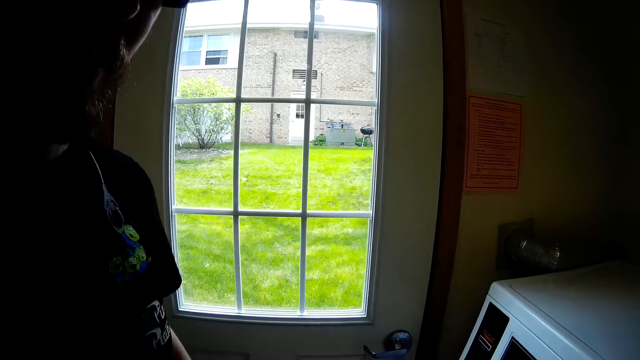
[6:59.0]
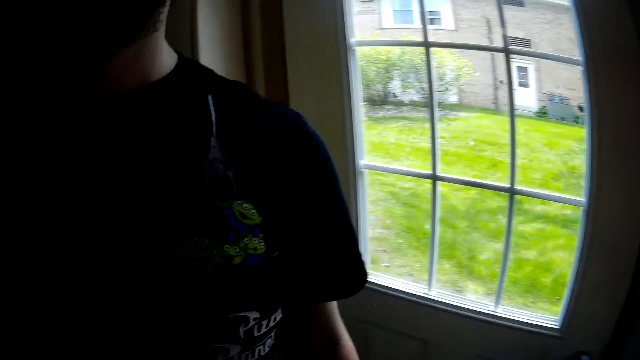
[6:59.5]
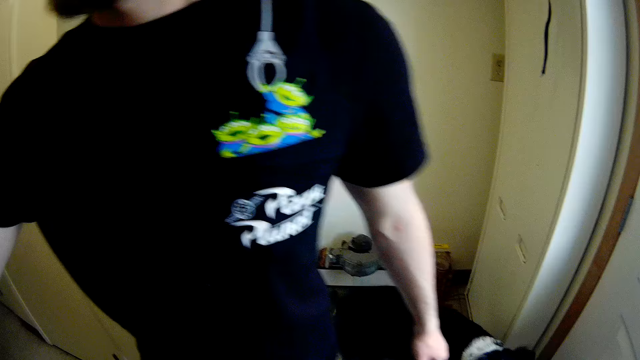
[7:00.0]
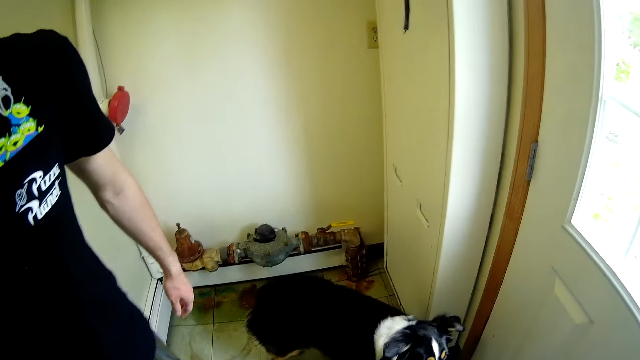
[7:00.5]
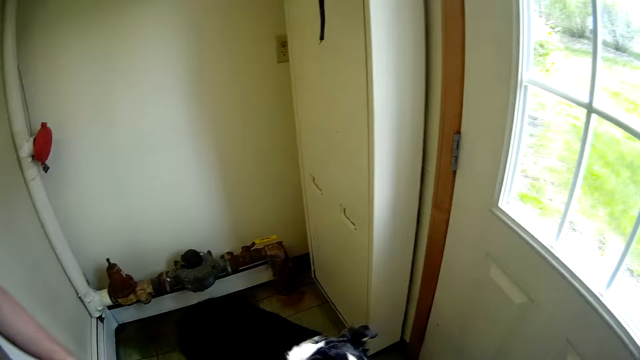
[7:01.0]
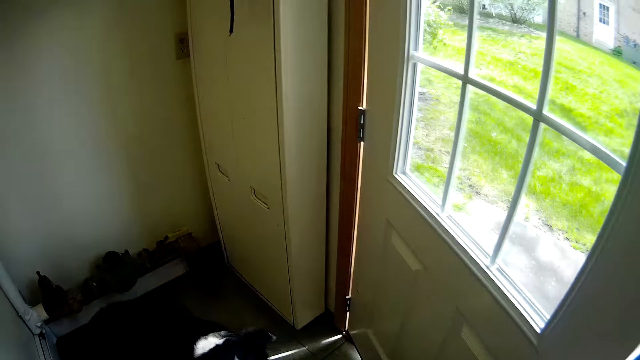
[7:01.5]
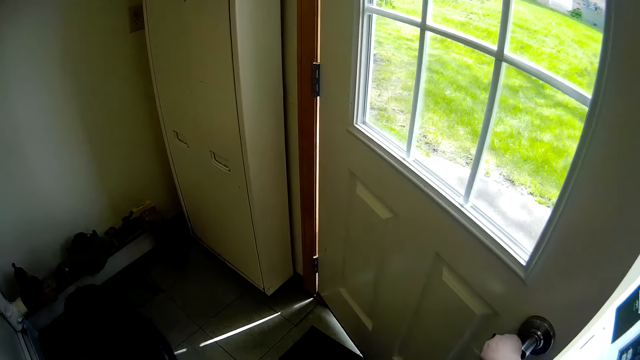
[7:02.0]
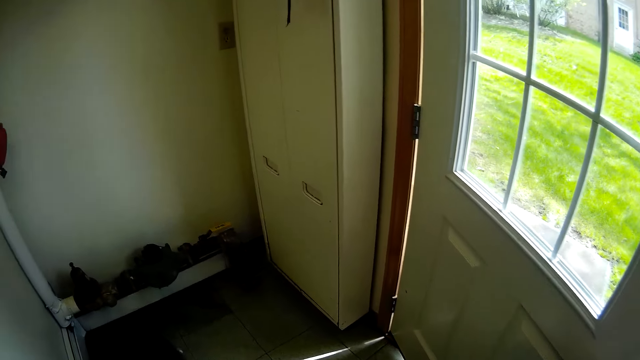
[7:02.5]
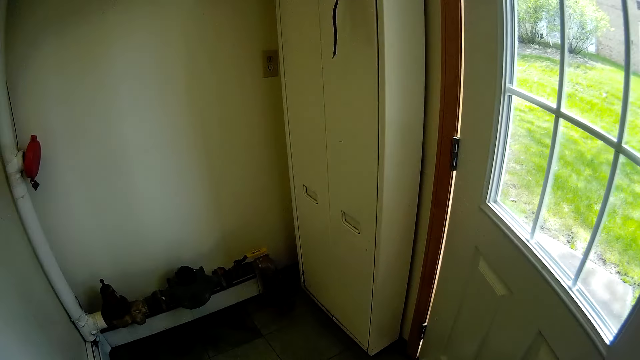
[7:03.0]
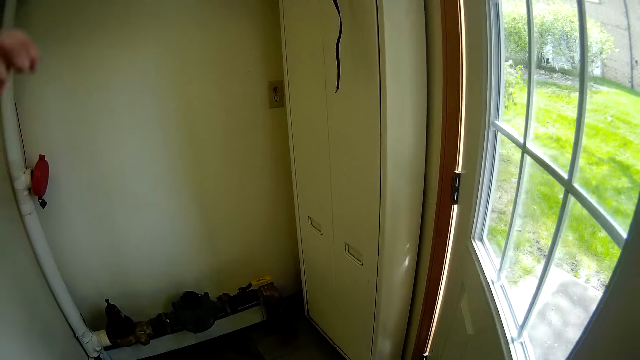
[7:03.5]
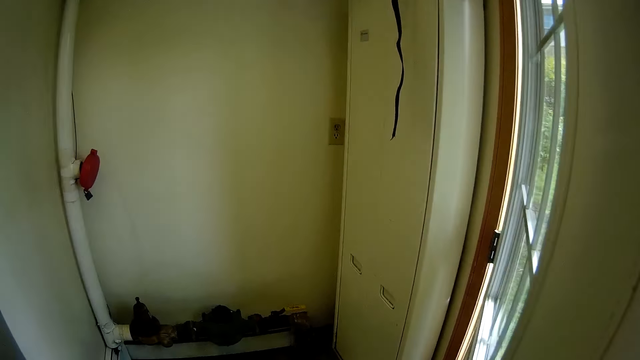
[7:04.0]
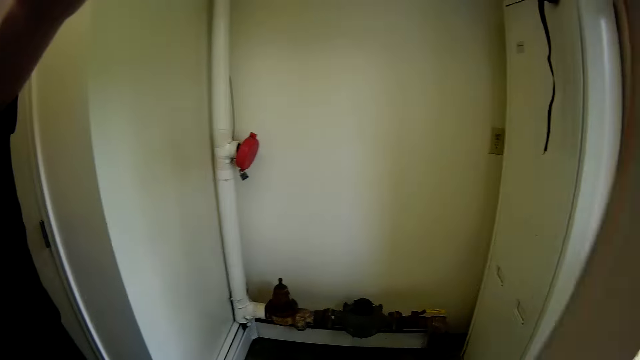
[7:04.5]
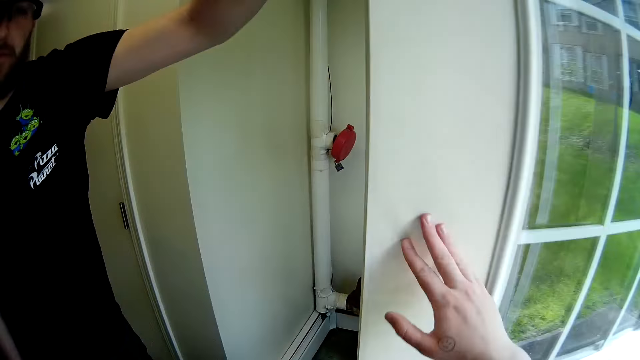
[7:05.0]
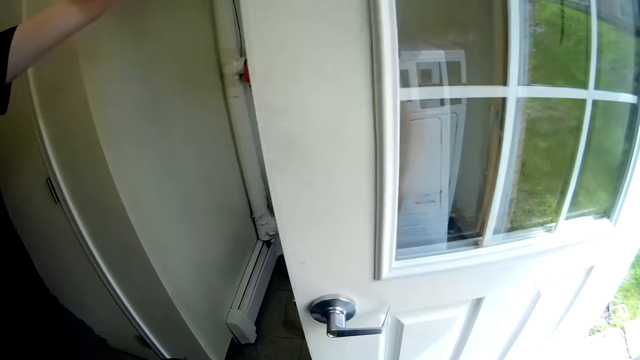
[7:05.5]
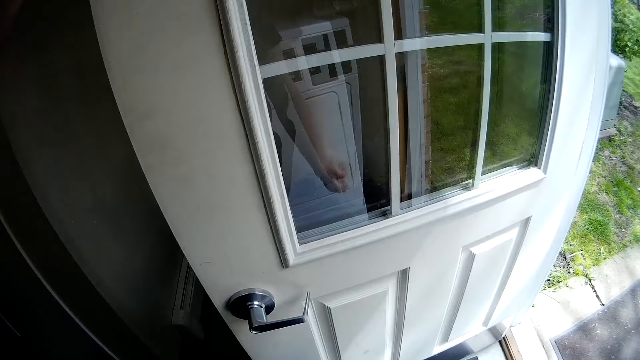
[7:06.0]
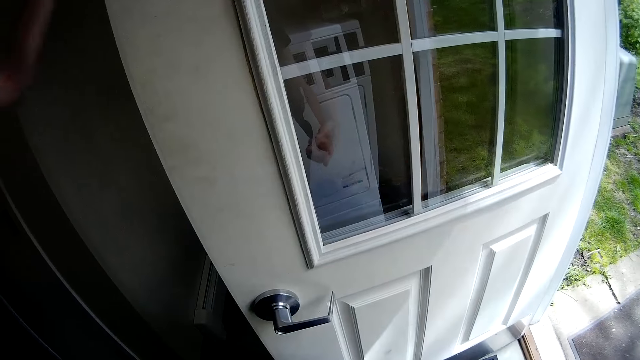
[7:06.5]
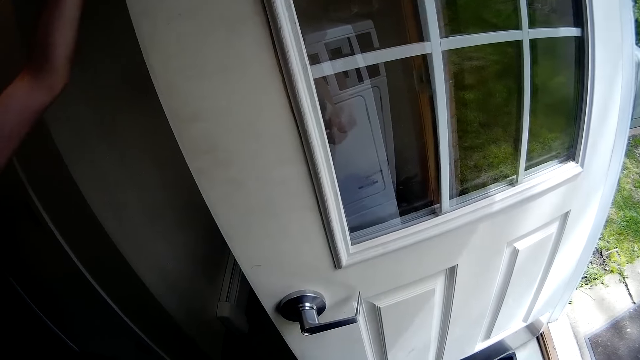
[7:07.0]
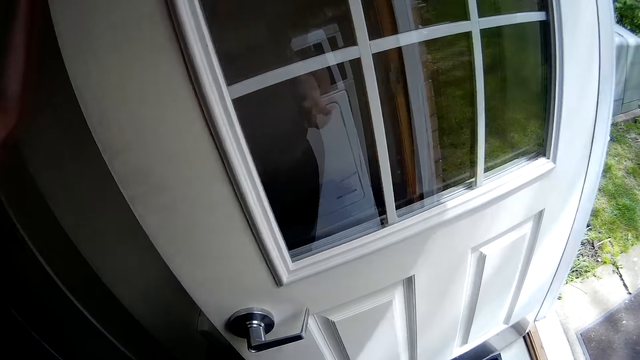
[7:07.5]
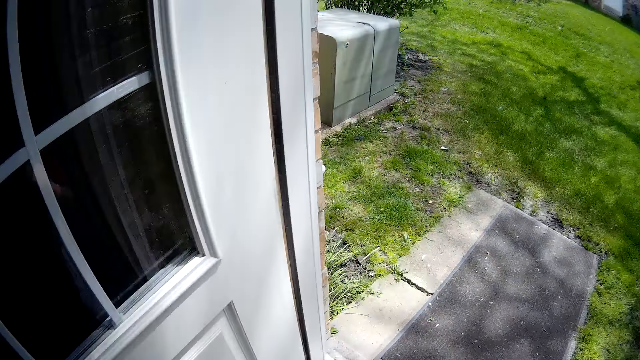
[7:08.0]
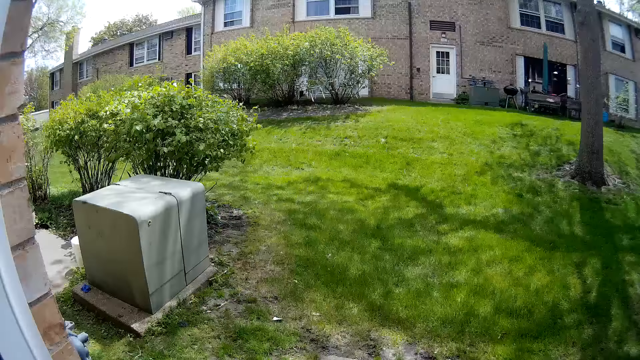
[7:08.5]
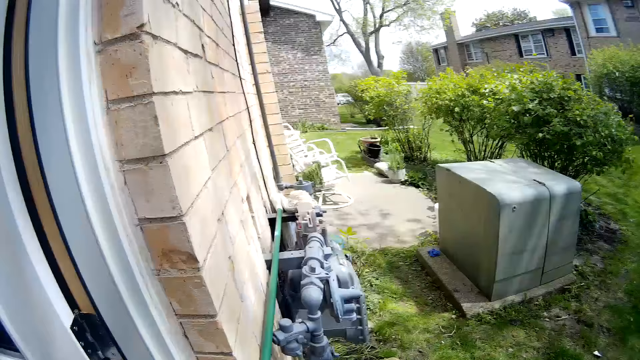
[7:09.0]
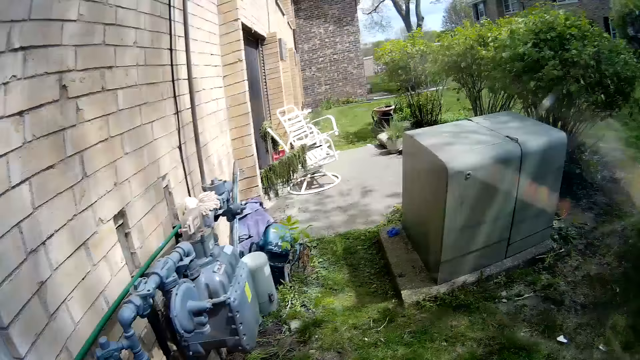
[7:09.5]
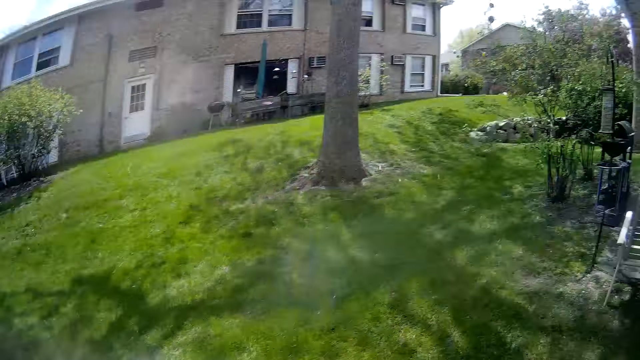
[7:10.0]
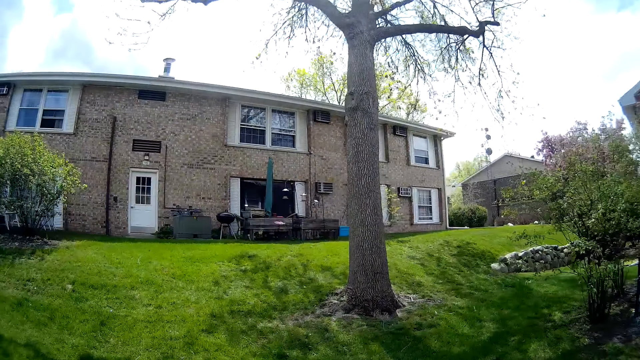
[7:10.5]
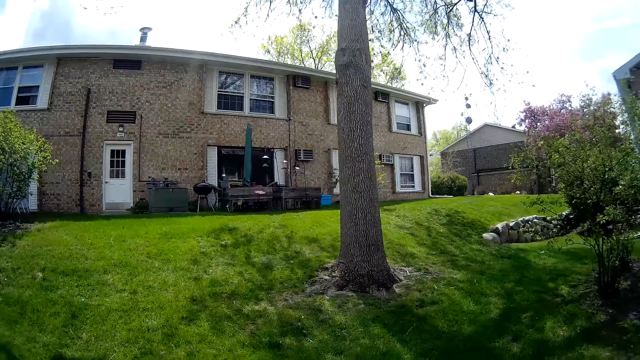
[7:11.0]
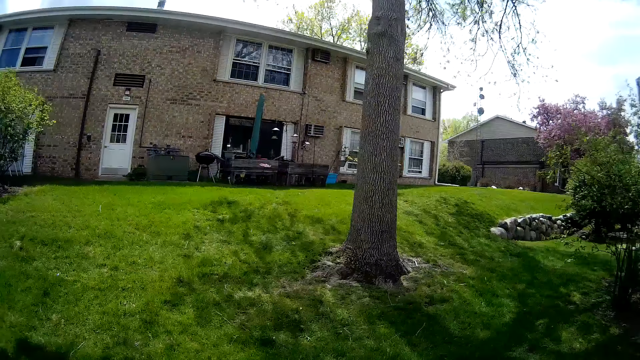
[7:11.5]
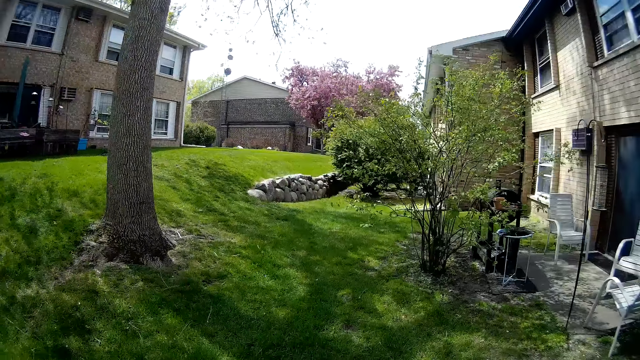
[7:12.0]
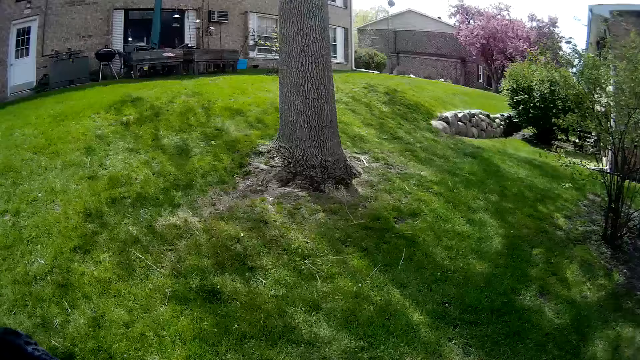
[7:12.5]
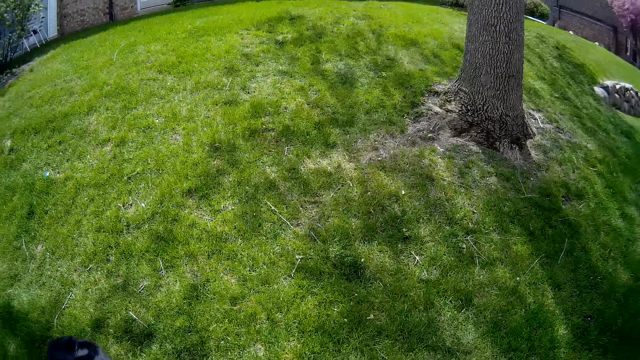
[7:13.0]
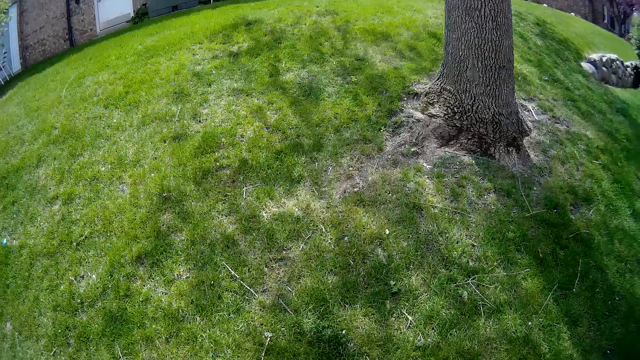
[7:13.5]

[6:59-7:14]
The man talks to the camera wearer. The camera wearer opens the door with her right hand. She talks to the man. The man holds the door. The camera wearer talks to the man. She looks around and walks out of the laundry room. She looks around and talks to the man.

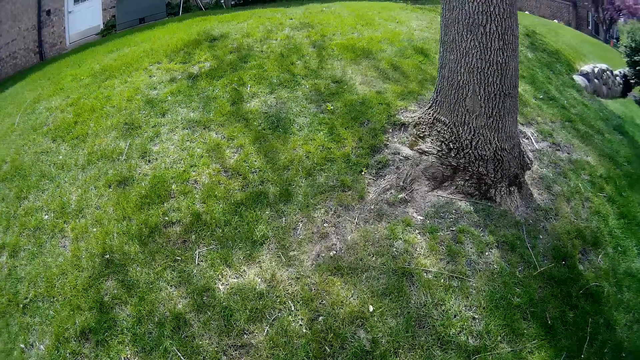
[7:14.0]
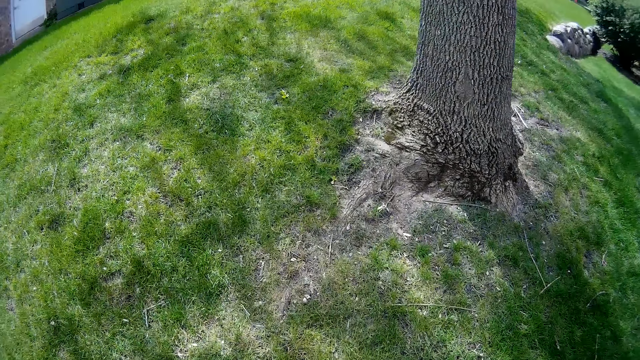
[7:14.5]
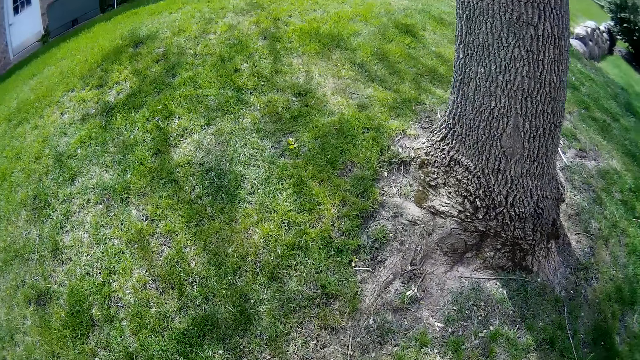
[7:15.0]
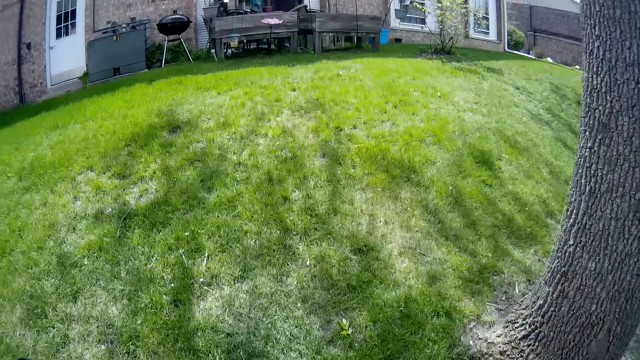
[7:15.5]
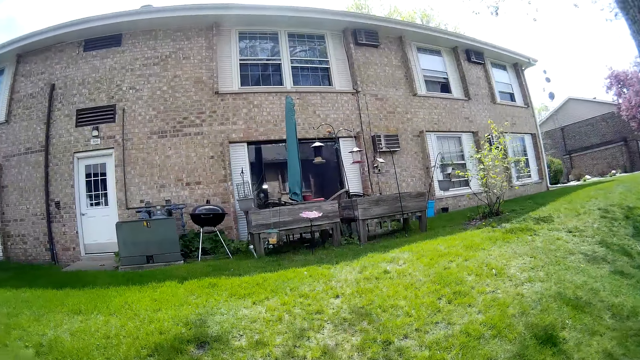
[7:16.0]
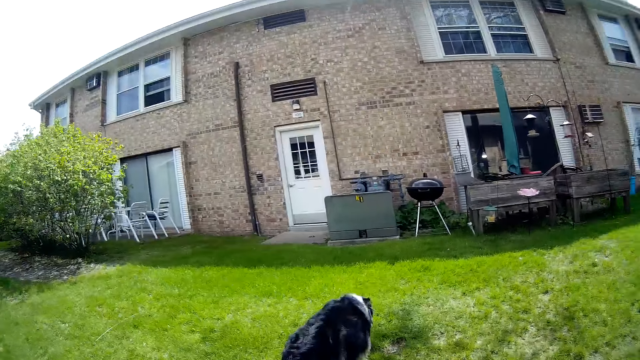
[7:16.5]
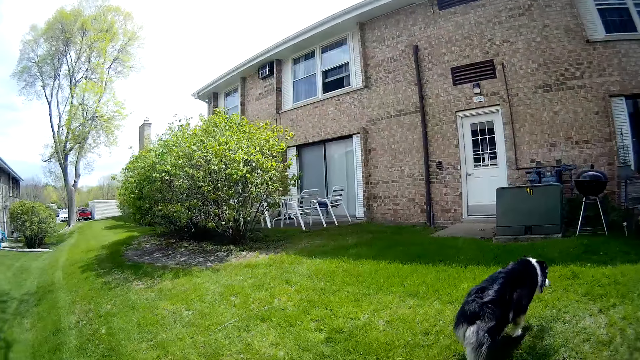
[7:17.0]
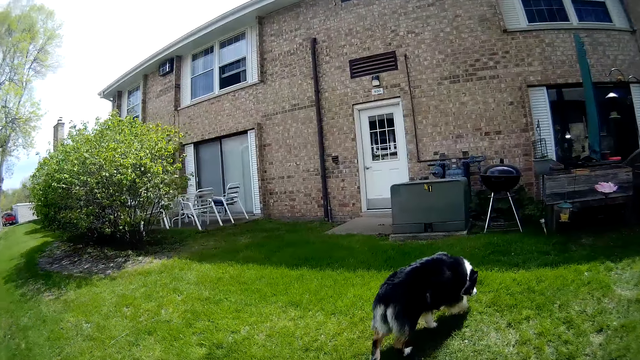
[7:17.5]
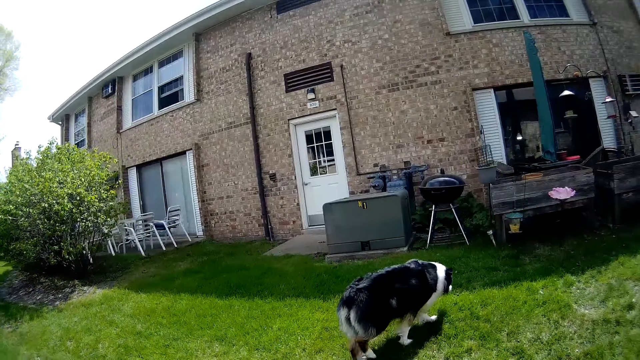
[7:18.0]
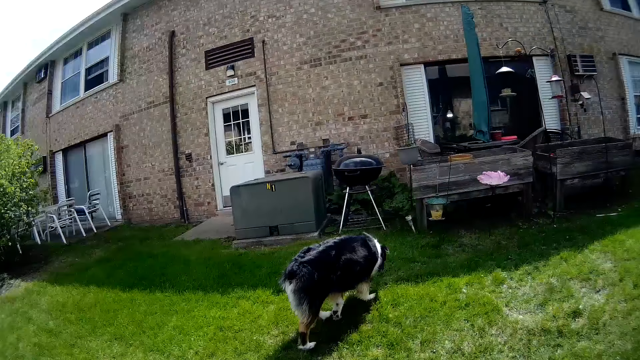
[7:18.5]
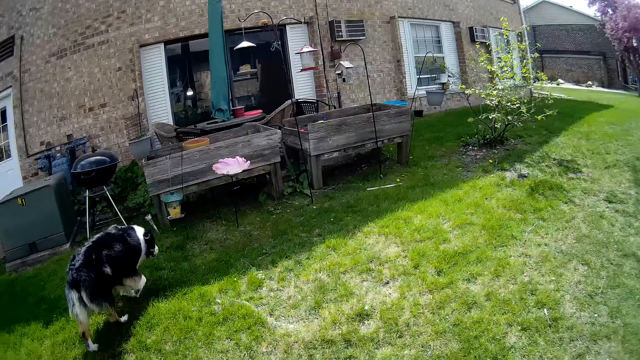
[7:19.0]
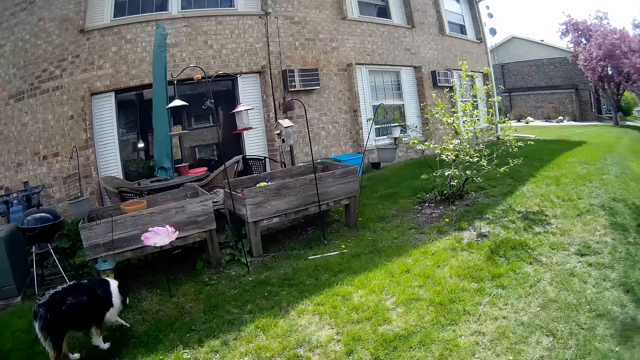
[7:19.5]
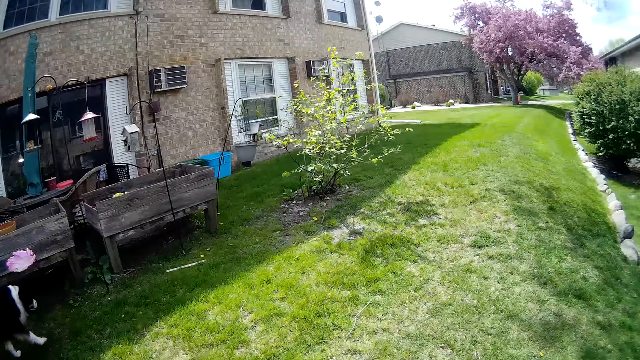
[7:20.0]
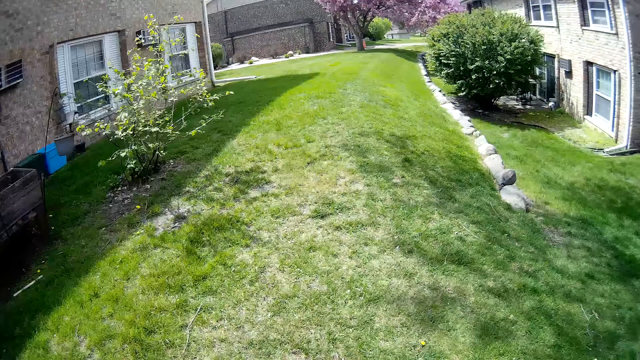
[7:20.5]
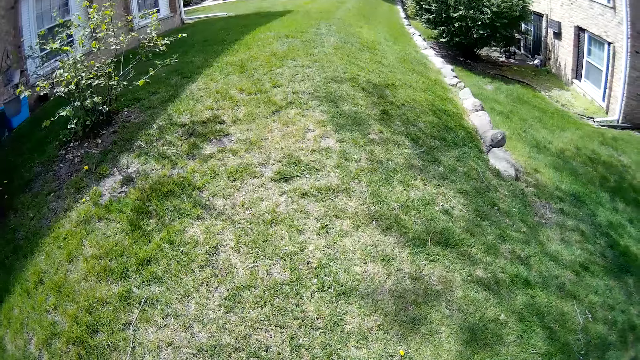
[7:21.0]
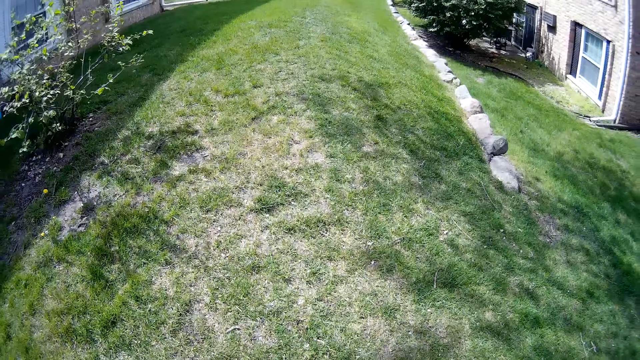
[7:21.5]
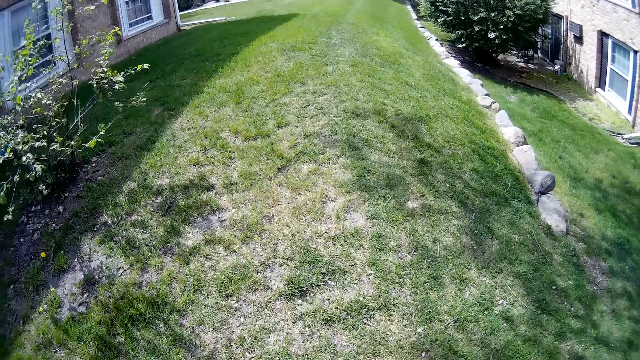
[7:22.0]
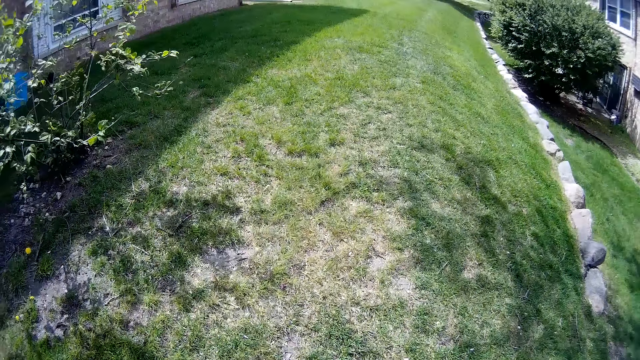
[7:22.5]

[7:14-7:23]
The camera wearer converses with a man. They walk. The man talks to the camera wearer. The camera wearer walks.
